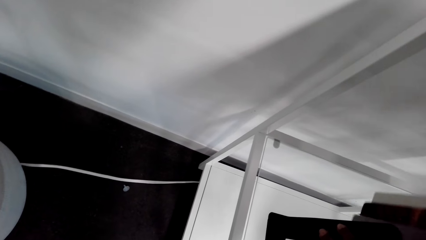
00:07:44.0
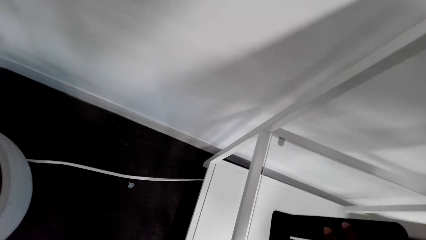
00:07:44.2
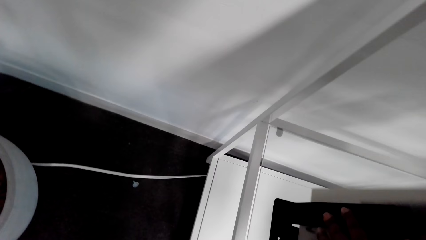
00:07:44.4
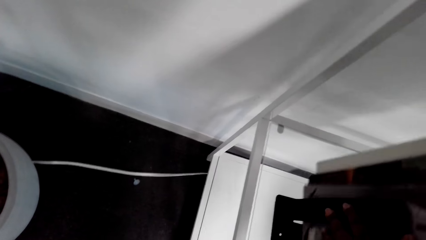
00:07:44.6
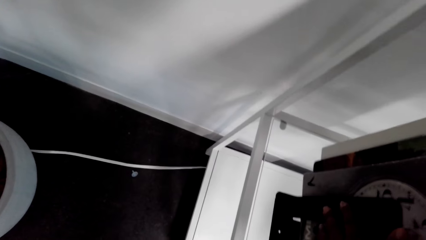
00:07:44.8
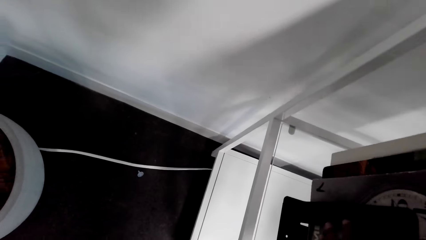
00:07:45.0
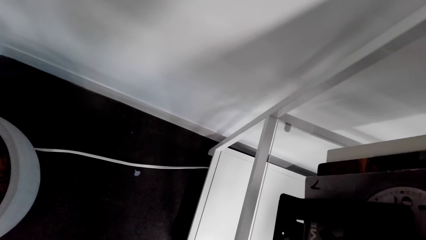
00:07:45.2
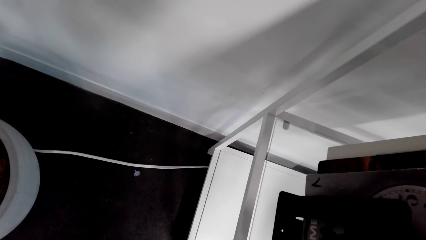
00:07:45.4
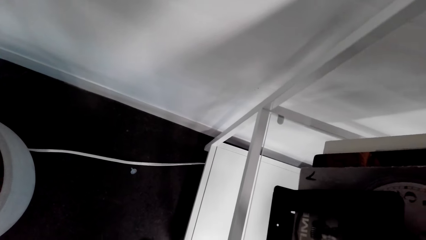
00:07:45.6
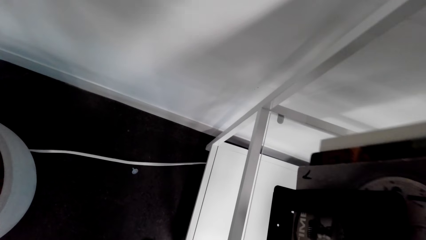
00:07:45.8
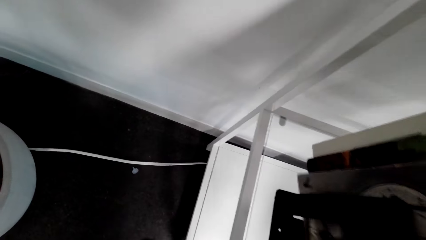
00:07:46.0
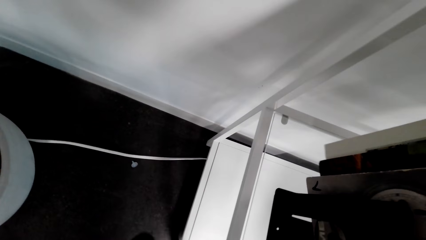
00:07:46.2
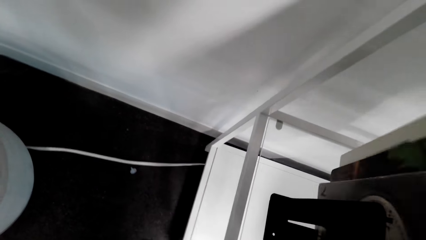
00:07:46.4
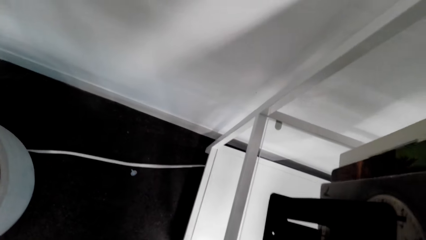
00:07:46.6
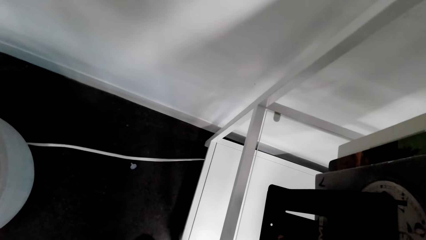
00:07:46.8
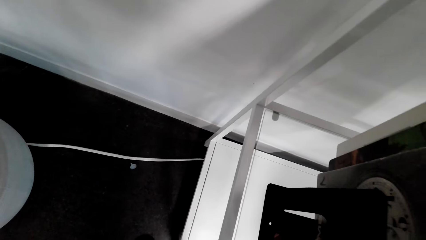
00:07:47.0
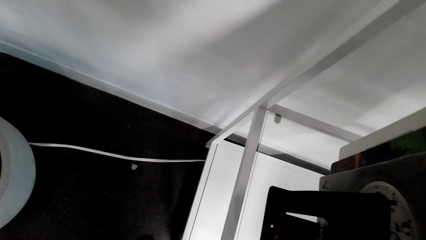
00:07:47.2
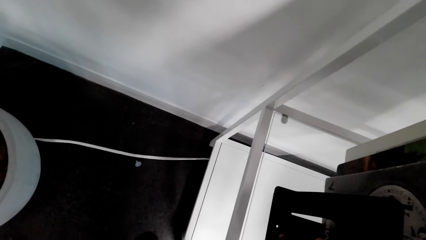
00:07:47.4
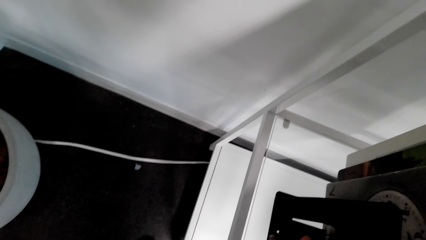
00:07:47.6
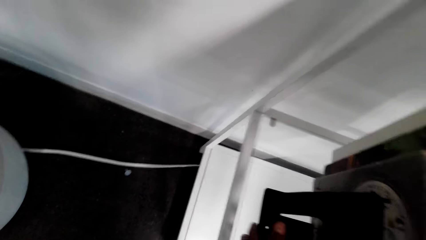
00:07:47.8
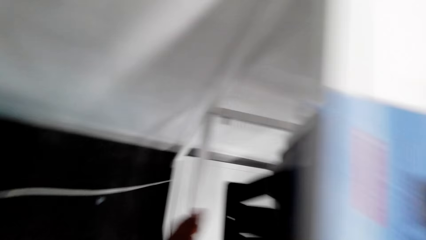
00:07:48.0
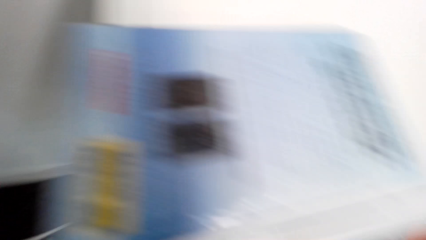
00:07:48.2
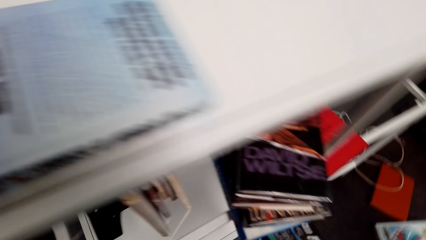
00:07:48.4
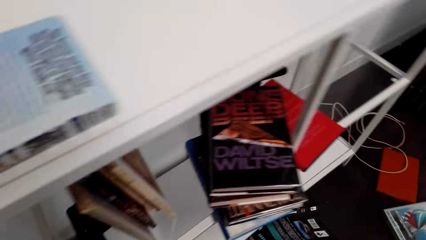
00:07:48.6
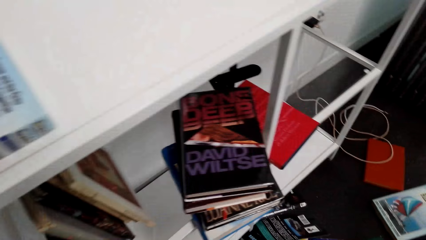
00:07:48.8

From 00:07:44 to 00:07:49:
The camera wearer adjusts books on the book holder.

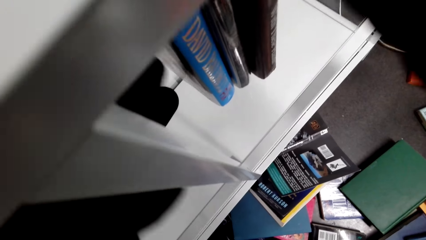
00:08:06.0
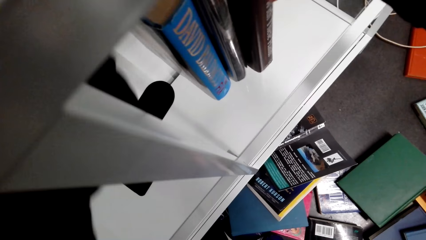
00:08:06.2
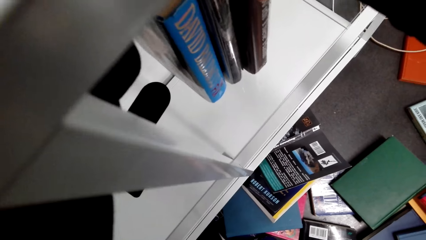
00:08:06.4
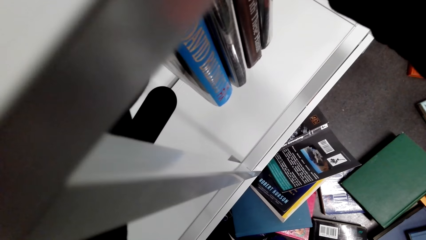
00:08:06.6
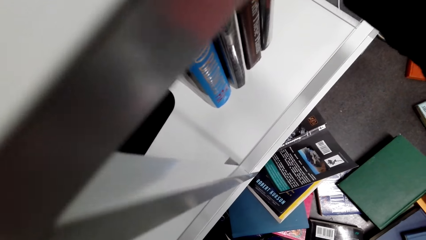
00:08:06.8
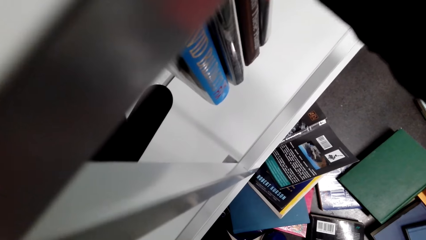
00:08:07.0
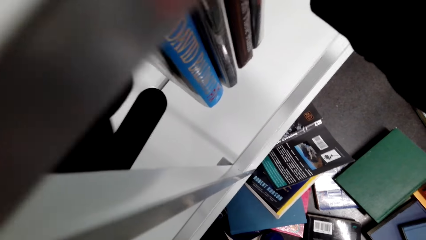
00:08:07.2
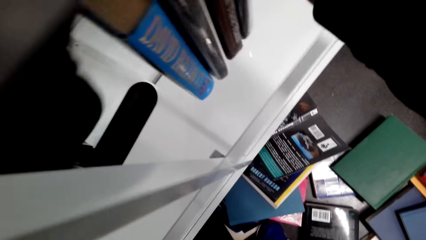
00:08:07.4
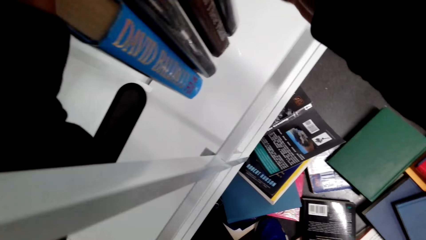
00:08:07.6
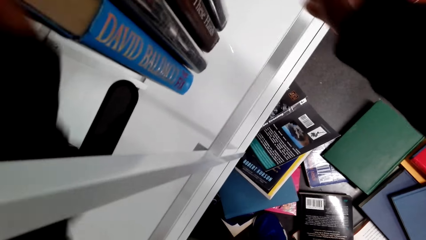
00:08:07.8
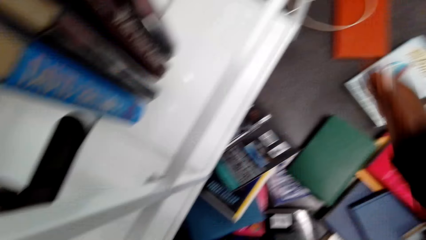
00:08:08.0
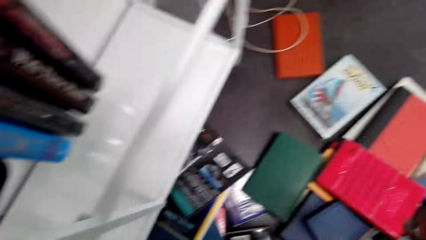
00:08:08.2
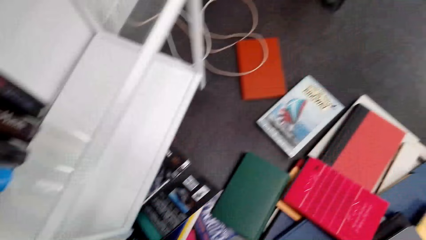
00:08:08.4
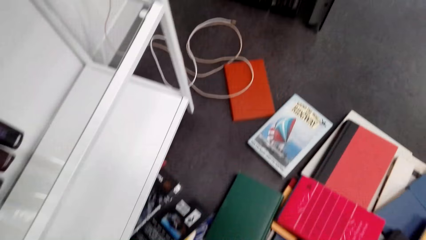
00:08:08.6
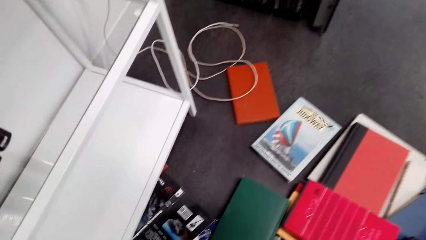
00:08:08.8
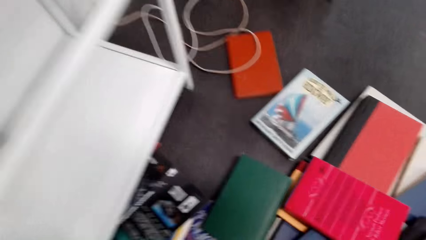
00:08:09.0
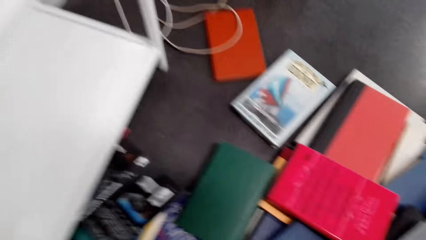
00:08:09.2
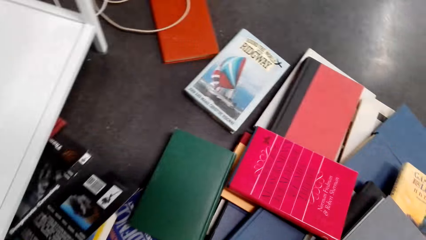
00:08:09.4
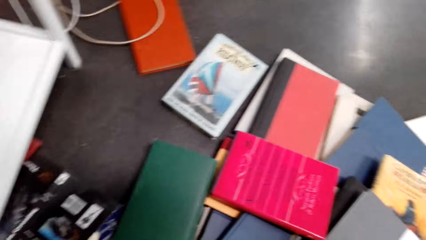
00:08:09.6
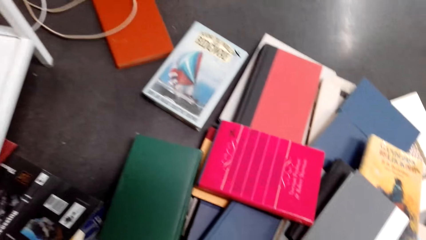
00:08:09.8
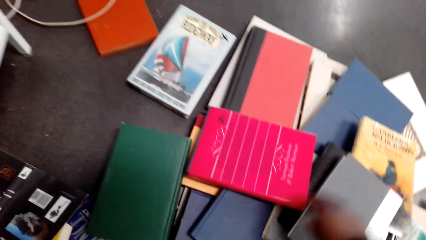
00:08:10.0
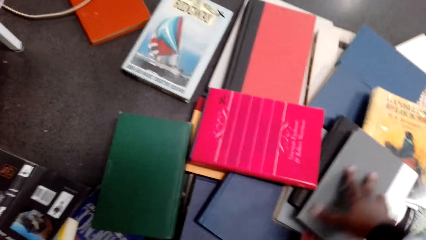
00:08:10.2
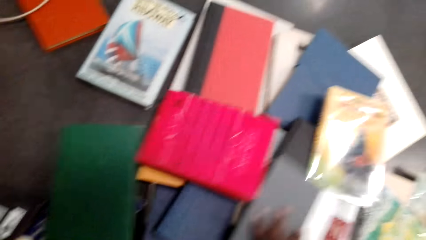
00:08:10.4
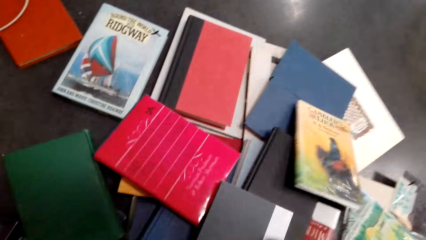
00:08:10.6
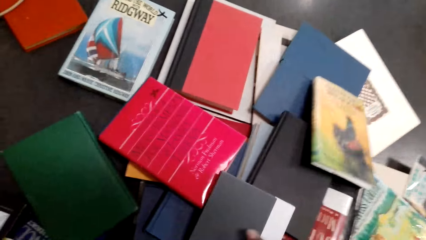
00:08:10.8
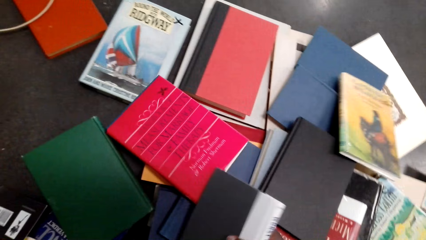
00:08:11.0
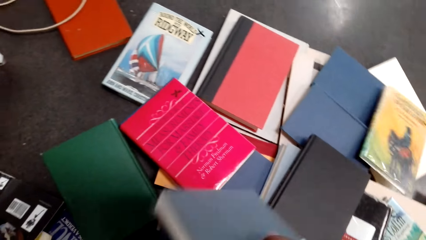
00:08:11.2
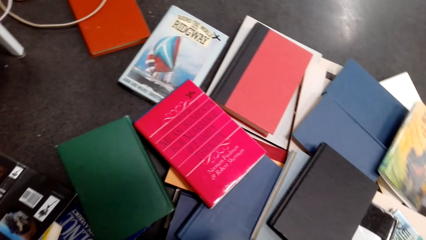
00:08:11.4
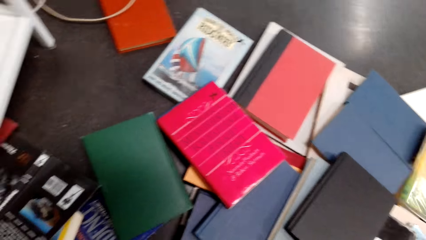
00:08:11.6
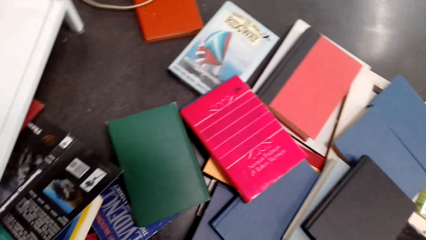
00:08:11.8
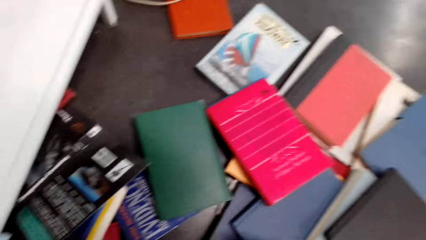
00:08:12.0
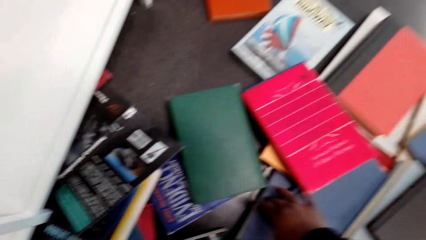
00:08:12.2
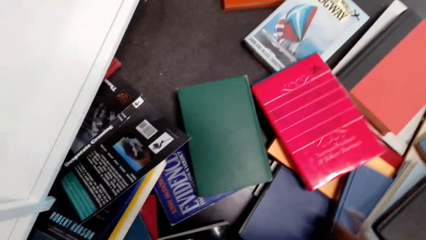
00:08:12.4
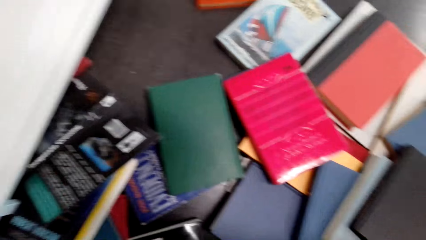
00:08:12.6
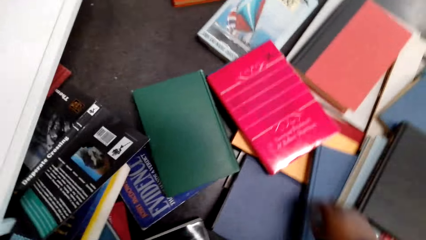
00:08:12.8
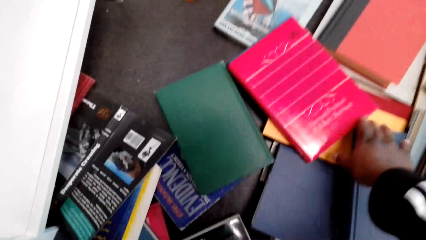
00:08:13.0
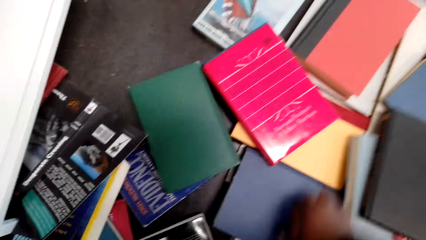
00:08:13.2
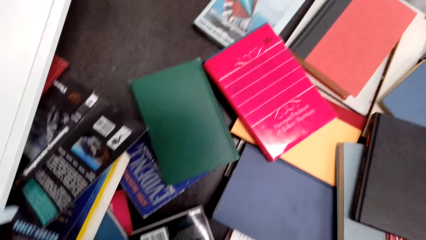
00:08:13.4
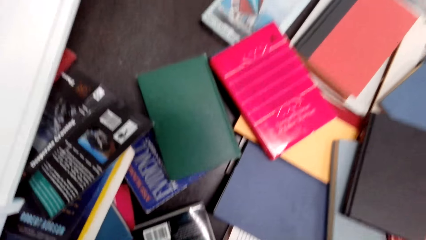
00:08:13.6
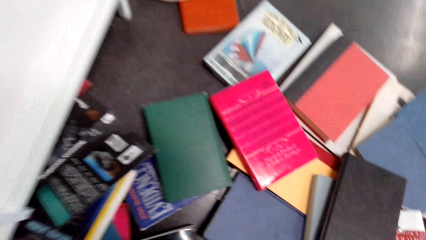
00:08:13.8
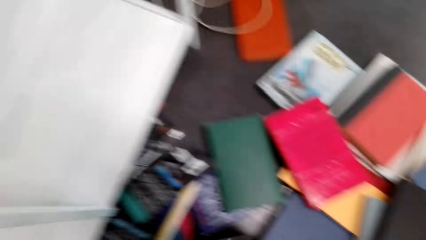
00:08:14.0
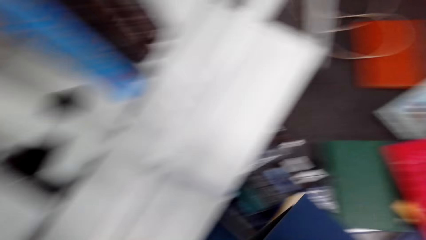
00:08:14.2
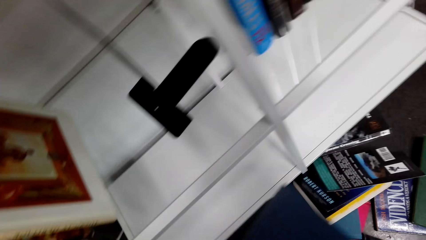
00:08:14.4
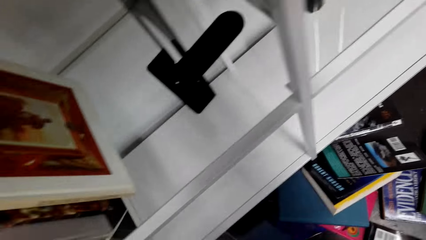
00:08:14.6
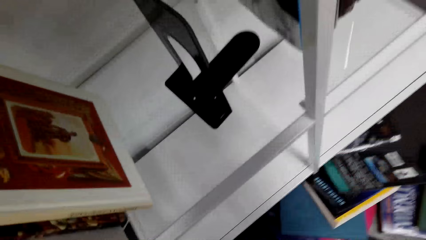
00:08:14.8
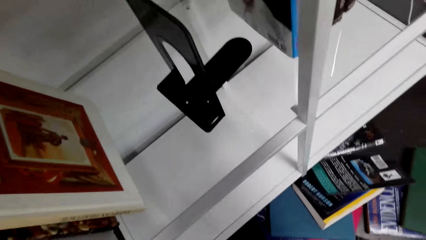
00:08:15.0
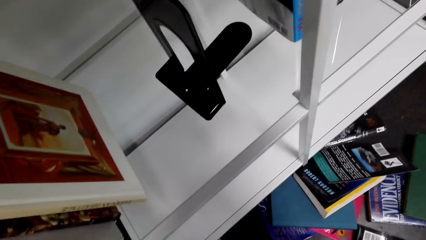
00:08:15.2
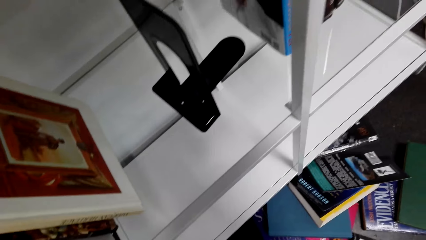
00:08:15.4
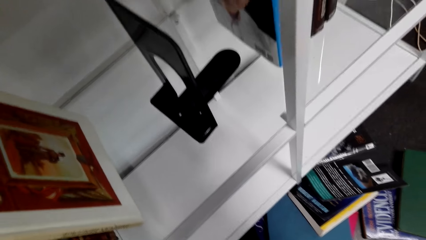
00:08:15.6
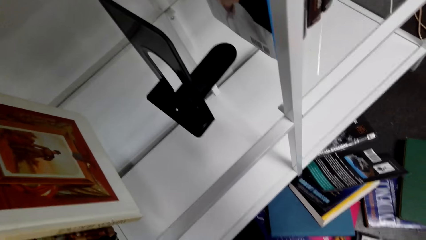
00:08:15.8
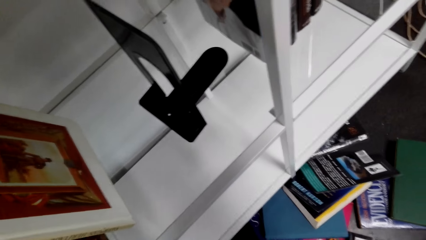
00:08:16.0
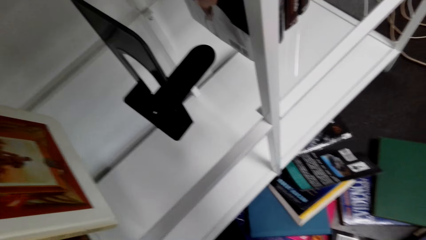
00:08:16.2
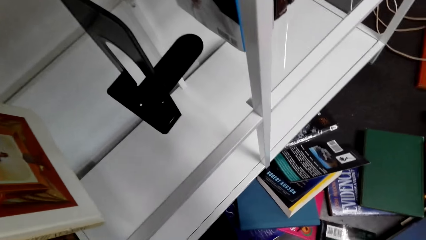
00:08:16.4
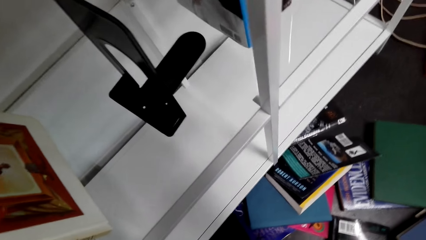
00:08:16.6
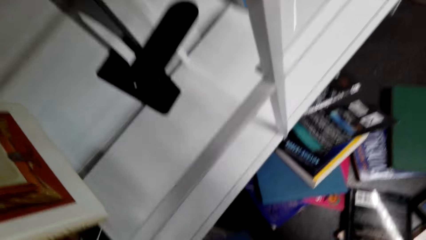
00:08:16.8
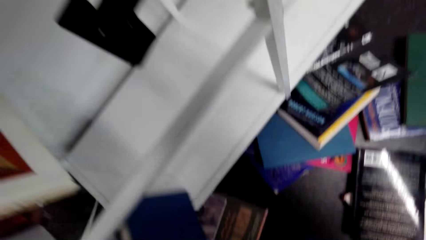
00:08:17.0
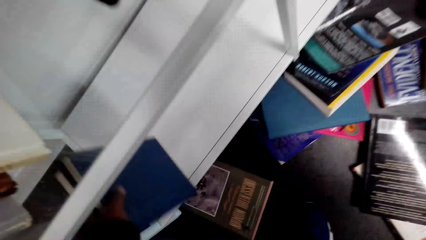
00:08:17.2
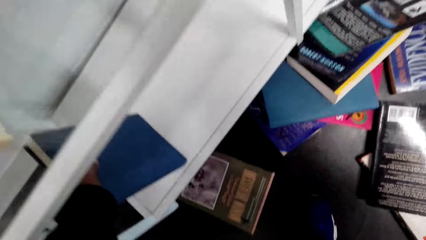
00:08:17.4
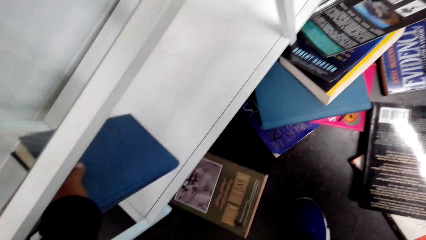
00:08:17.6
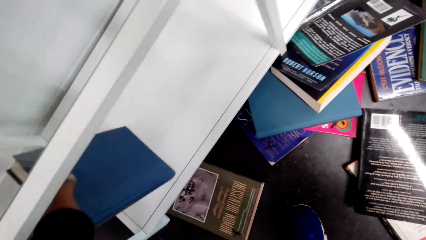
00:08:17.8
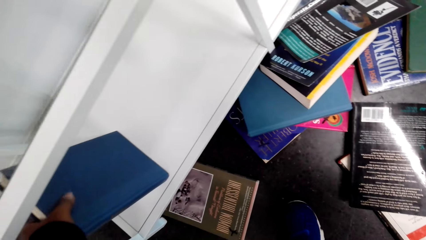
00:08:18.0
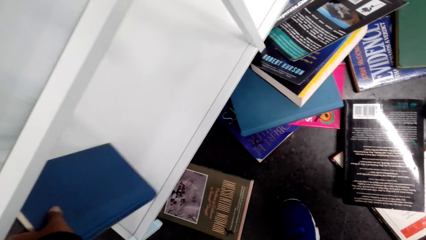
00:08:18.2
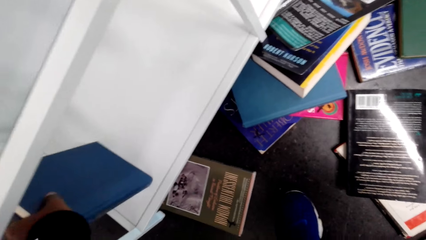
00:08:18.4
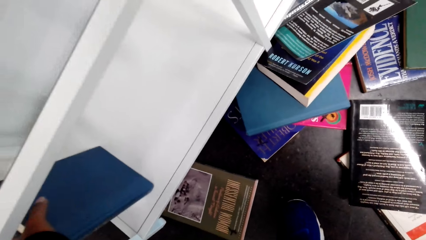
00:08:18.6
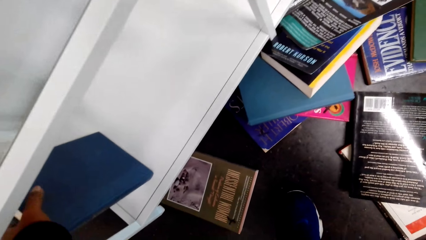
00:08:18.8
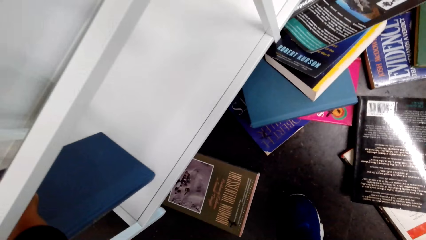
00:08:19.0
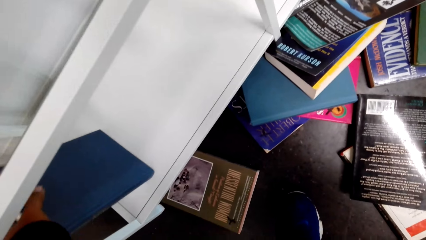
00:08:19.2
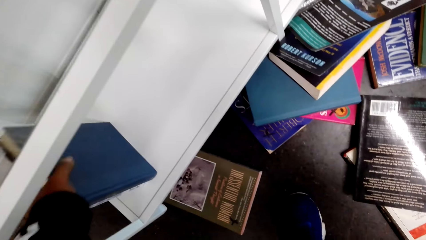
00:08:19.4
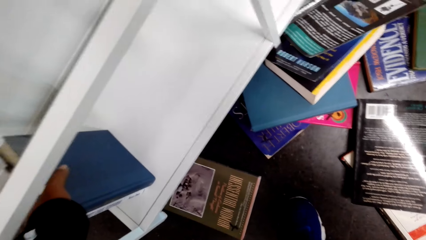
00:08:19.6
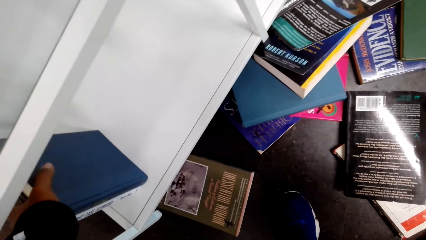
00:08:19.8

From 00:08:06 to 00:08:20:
The camera wearer arranges books on the shelf. They bend towards books on the floor. They adjust the books on the floor and touch the books. They pick the books. They put the books in the bookcase. They adjust the books in the bookcase.
